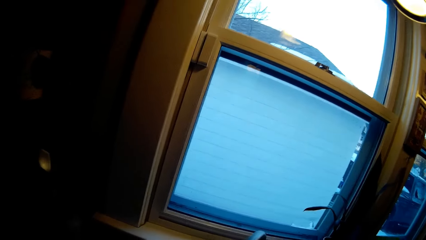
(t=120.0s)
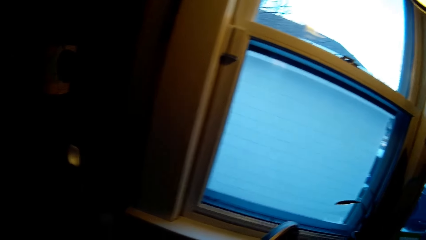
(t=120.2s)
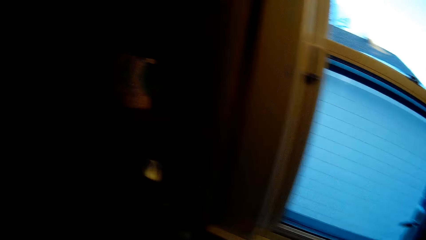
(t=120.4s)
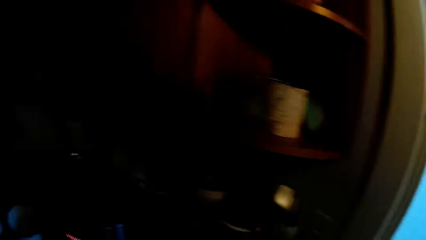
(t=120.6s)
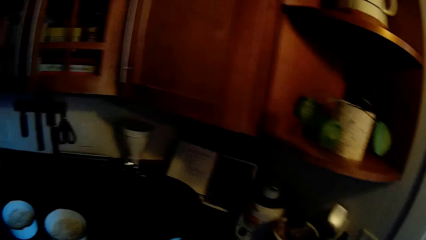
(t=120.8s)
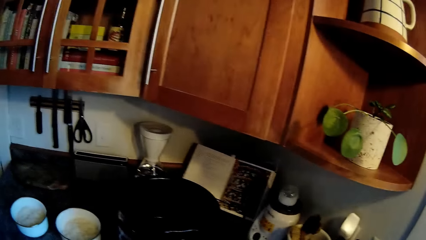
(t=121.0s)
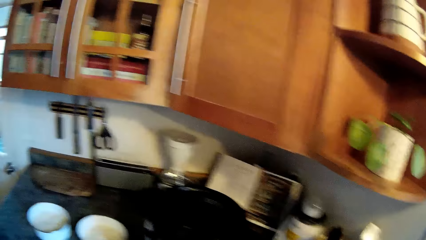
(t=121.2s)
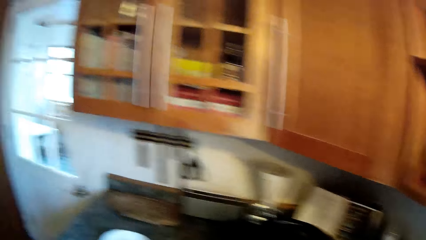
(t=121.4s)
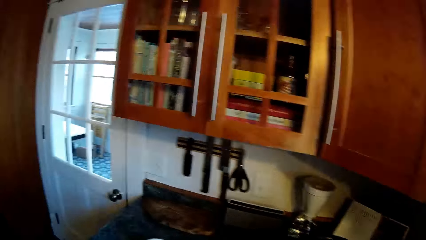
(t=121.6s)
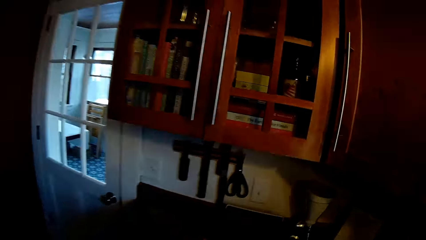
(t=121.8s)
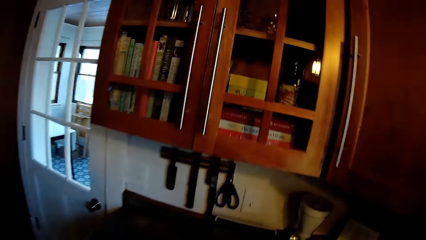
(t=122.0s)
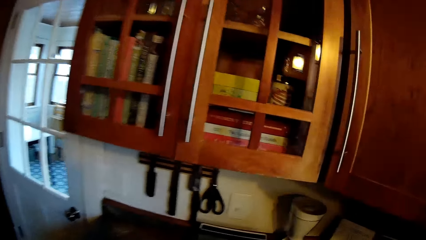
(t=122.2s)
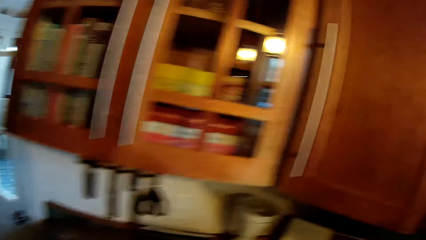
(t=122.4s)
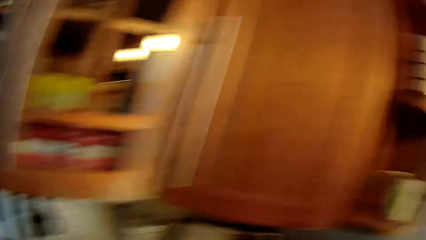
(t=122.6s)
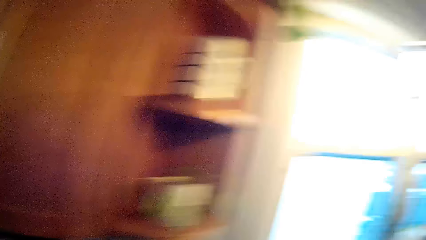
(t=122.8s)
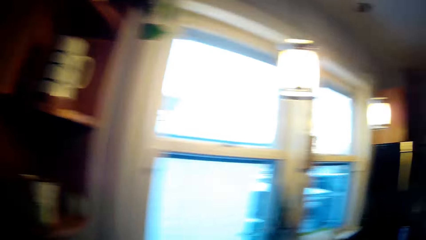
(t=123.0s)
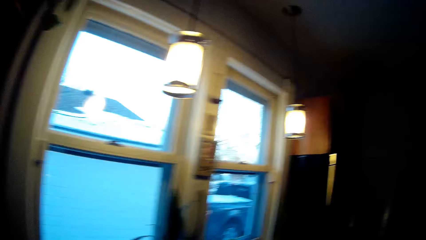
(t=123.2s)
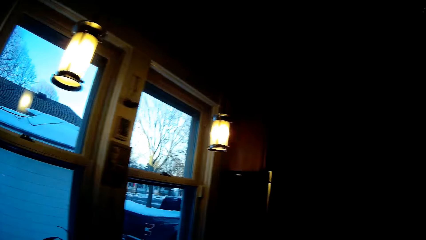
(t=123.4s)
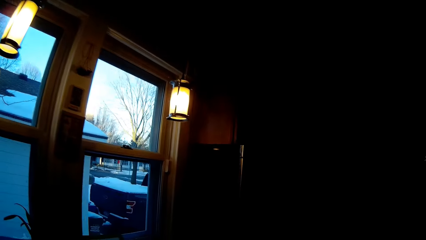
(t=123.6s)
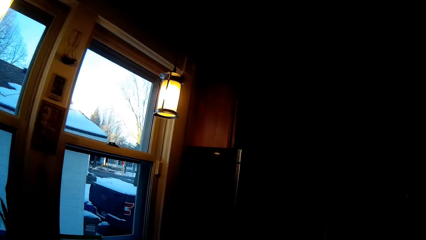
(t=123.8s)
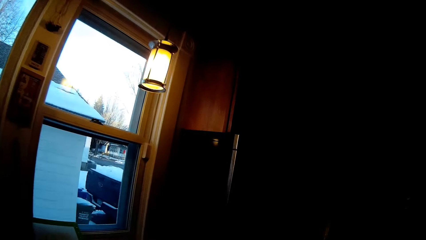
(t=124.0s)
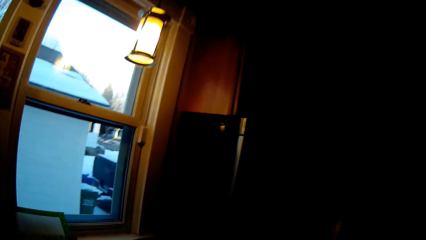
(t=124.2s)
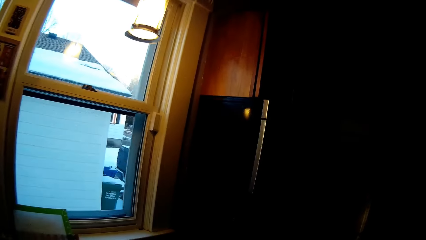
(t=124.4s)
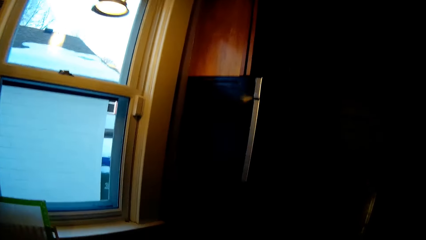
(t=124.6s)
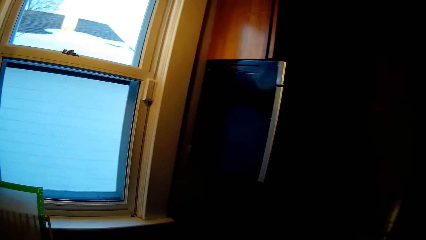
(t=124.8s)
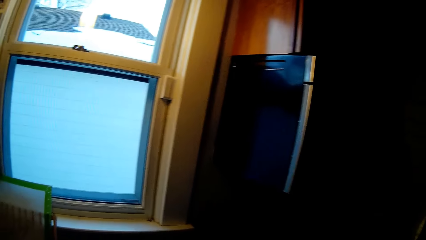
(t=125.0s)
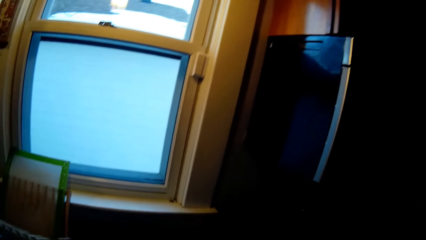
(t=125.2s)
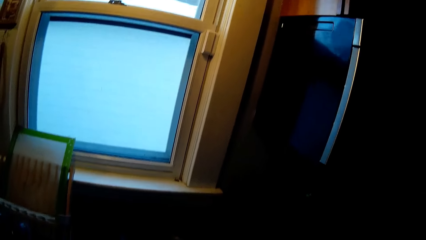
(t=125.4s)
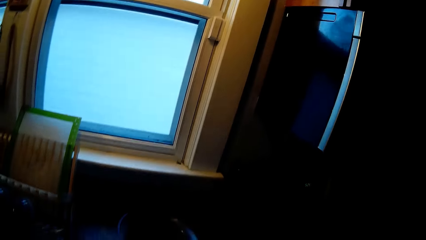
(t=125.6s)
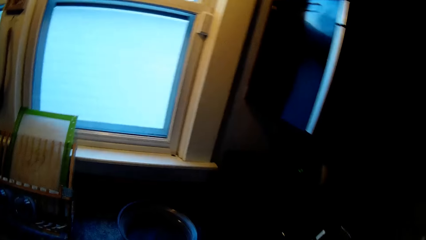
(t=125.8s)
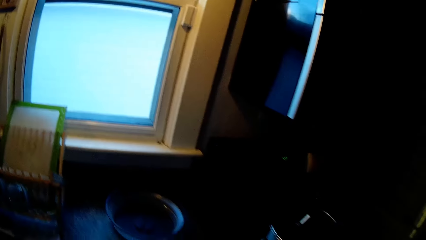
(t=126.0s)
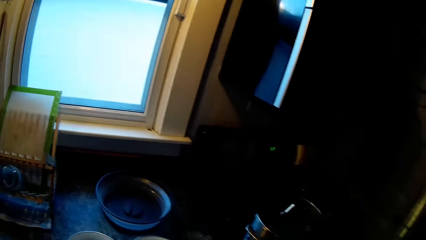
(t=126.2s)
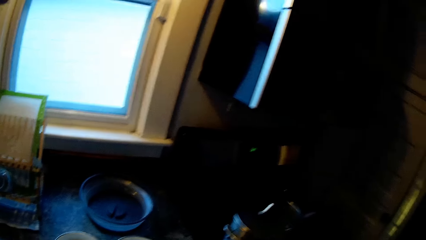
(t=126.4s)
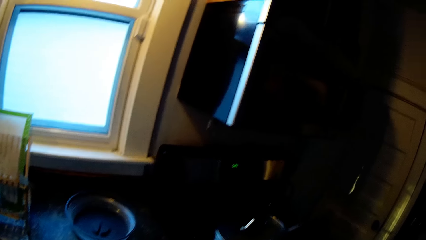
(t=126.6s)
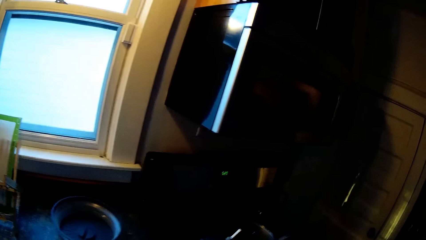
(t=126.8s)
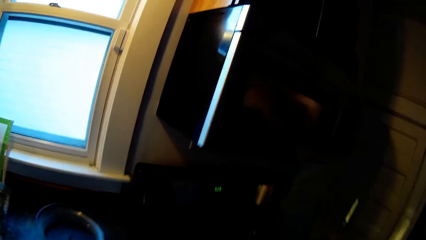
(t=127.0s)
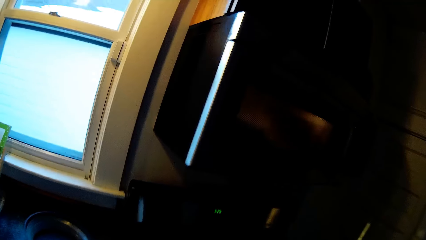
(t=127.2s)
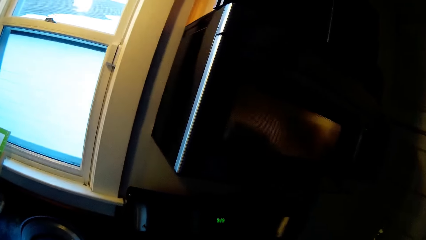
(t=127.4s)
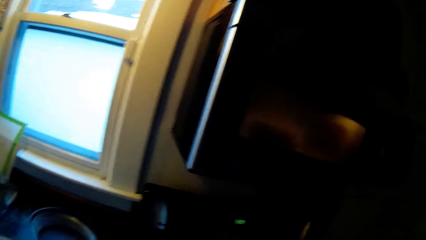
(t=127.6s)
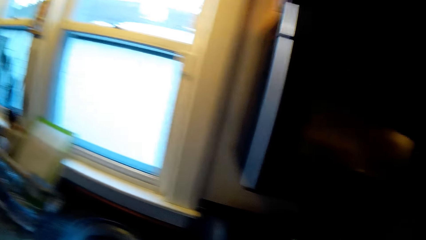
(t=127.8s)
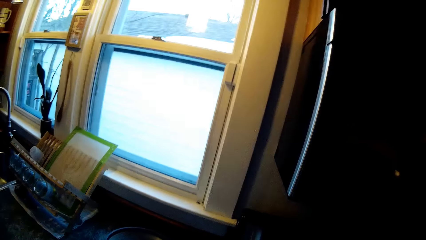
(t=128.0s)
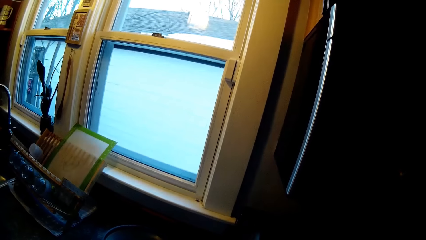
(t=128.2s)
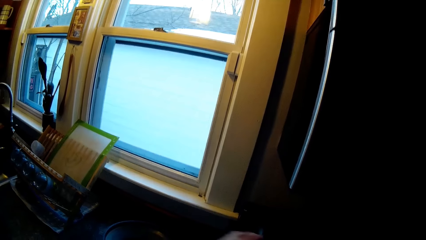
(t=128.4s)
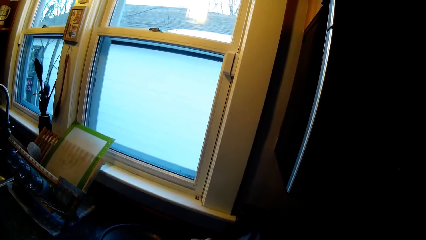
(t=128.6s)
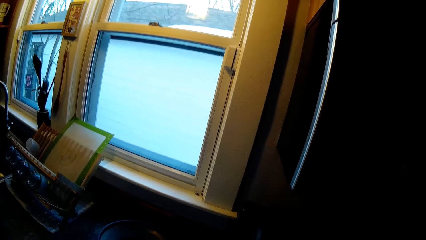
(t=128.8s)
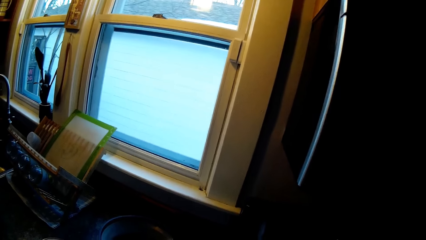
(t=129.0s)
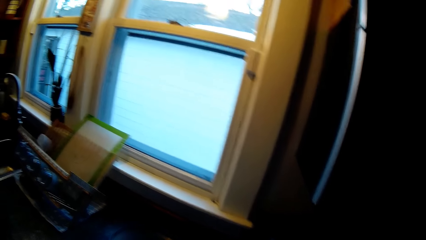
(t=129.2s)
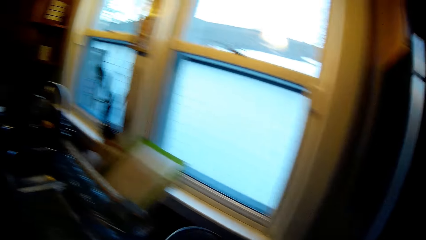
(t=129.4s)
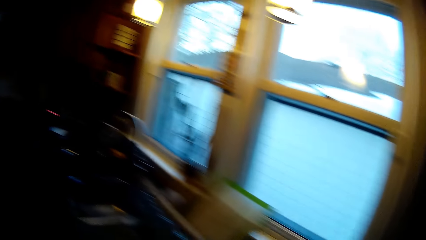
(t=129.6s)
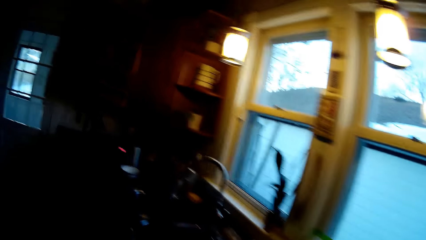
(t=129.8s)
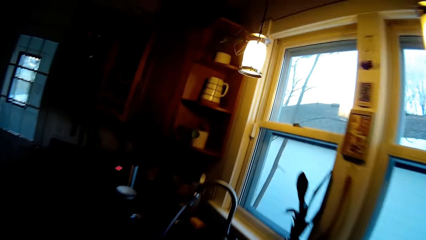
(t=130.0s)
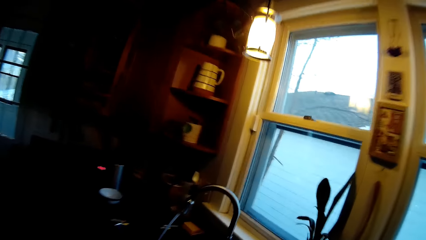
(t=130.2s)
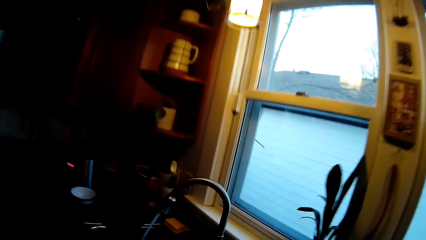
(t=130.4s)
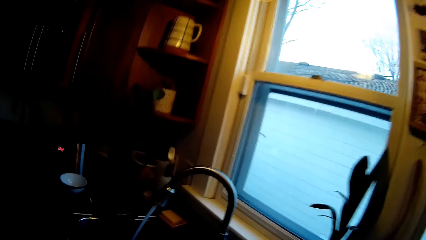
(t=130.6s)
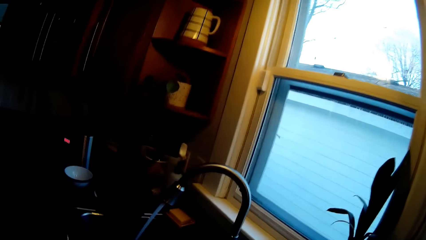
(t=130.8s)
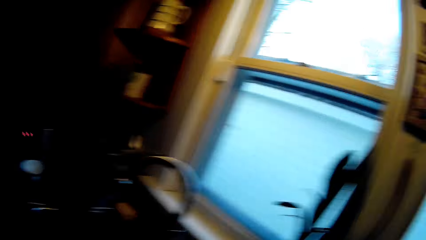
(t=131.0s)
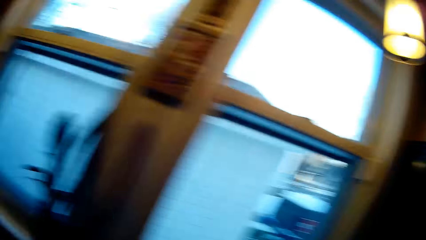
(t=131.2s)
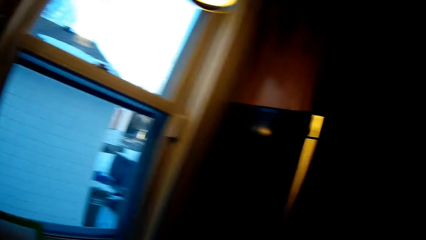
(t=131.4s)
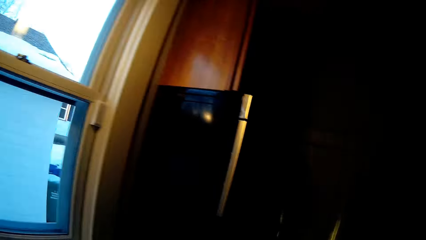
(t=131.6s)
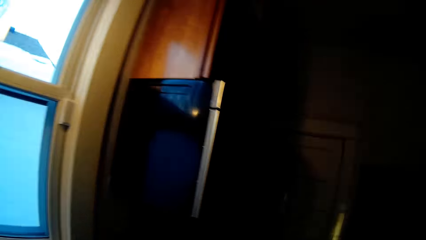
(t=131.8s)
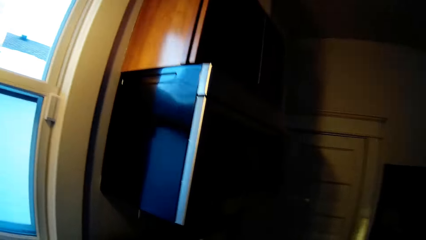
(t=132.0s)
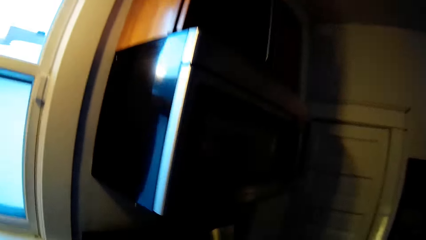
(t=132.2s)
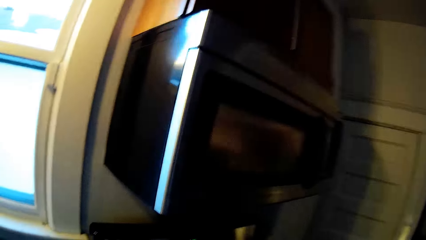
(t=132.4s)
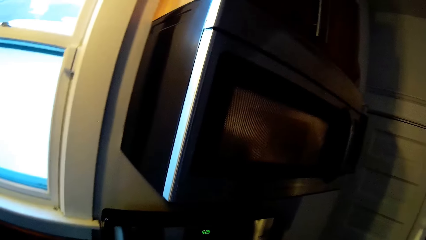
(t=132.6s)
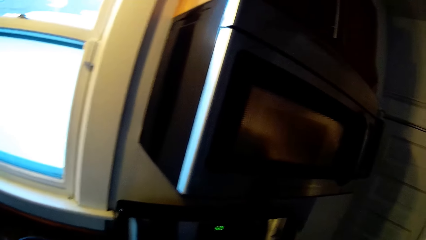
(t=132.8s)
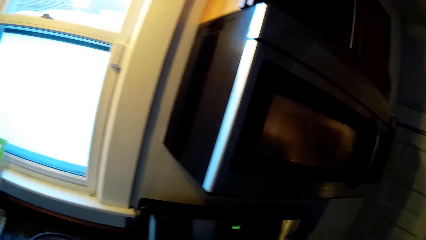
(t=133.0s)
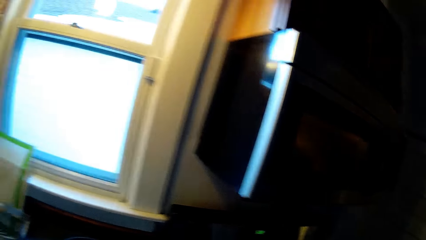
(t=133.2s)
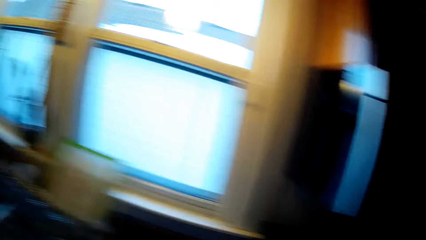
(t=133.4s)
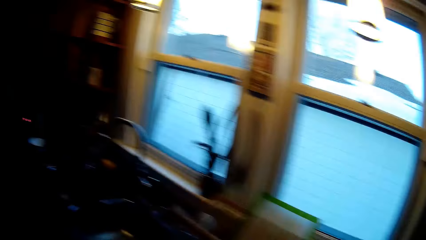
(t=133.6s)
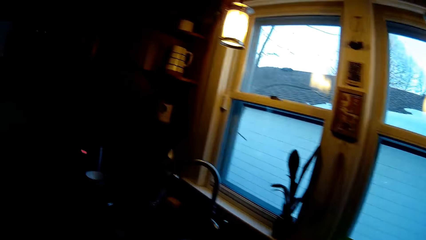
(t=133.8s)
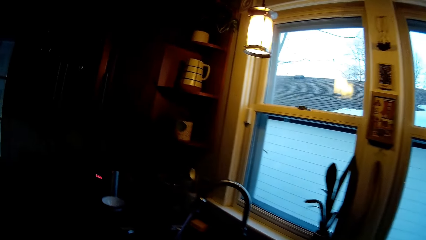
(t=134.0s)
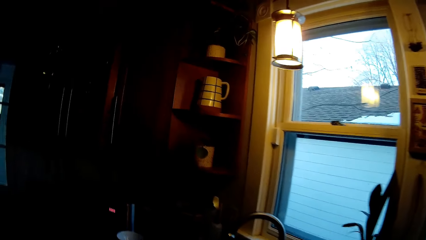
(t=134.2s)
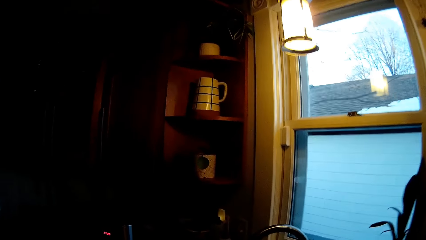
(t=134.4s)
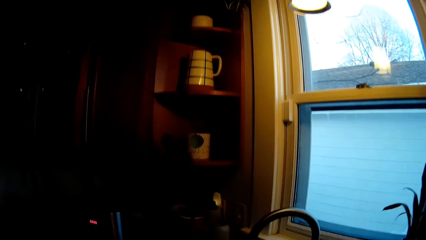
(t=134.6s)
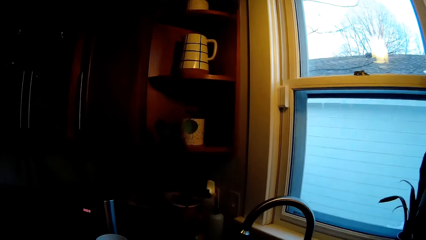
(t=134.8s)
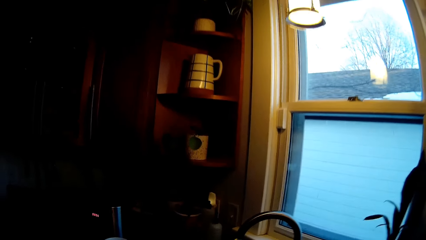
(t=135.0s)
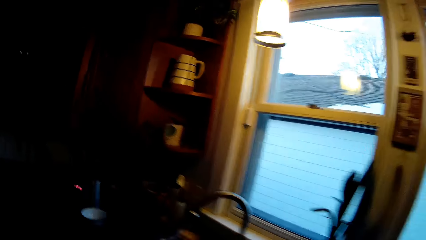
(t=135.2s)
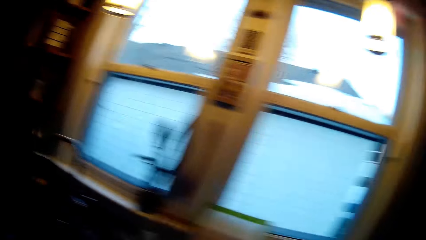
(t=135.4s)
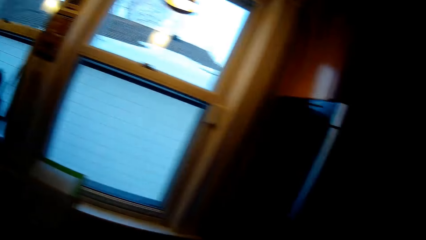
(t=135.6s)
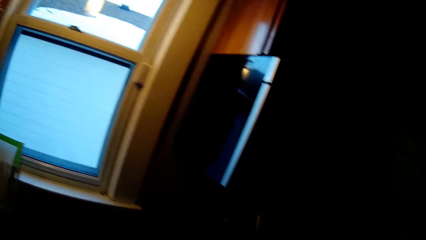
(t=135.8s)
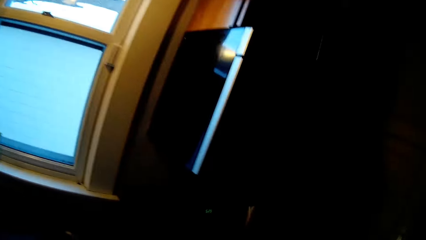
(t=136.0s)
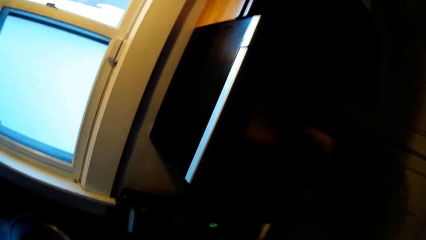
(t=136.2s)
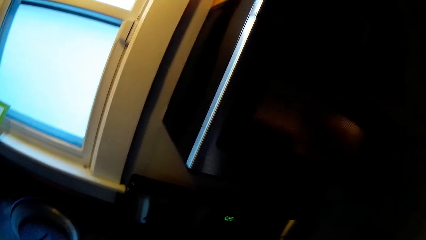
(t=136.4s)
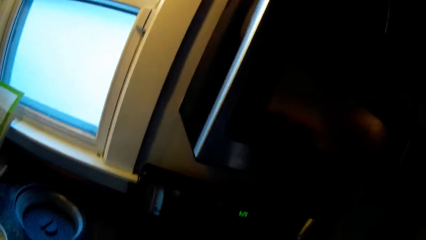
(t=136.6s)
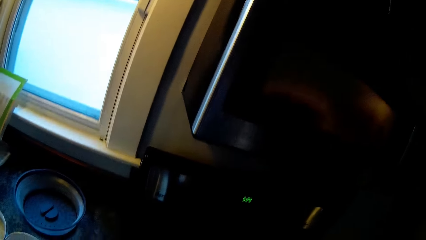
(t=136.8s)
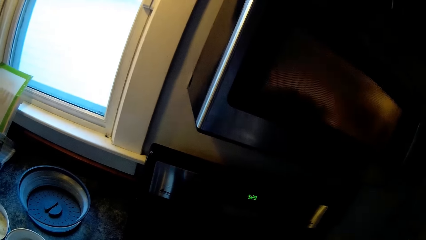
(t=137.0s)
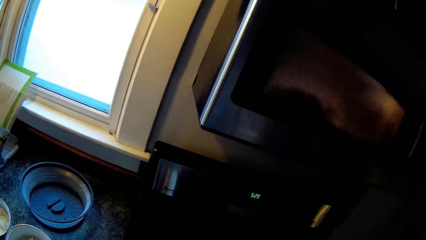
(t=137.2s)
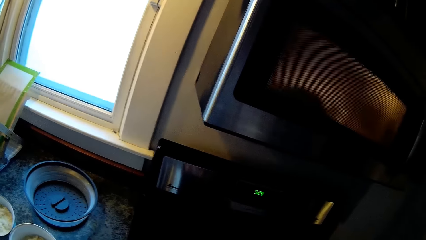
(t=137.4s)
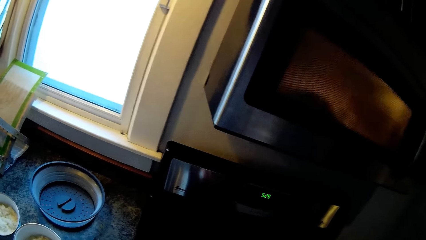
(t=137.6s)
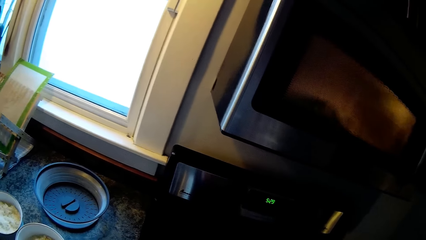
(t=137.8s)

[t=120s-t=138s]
The camera wearer opens the water tap. They look around.
